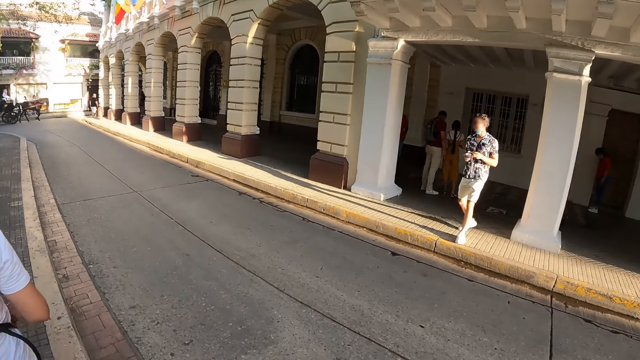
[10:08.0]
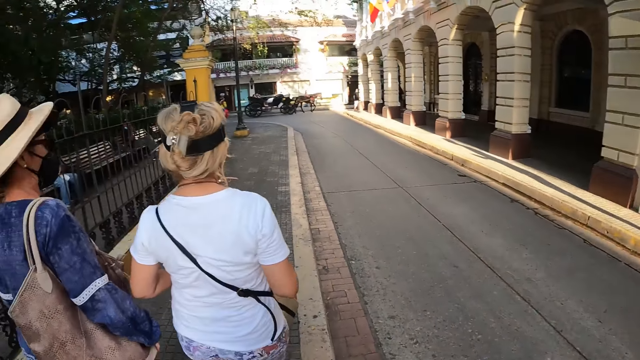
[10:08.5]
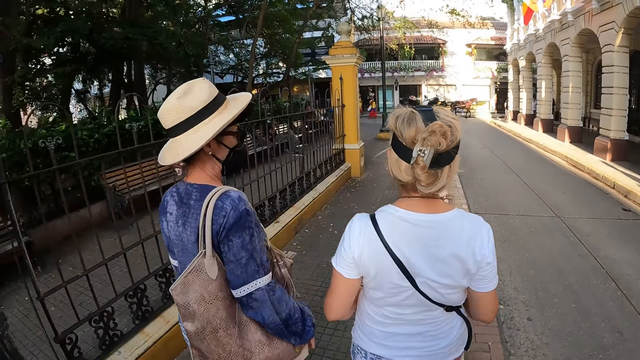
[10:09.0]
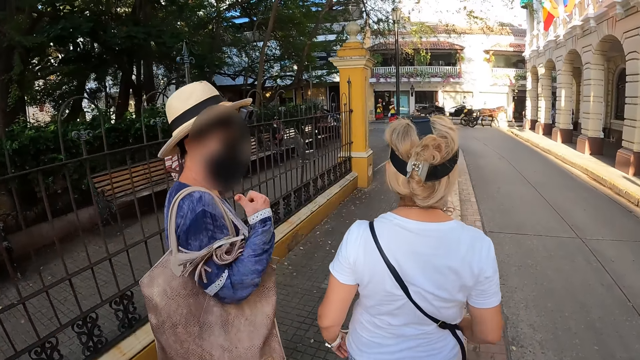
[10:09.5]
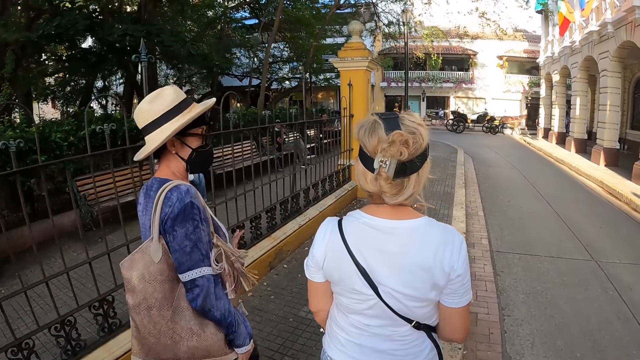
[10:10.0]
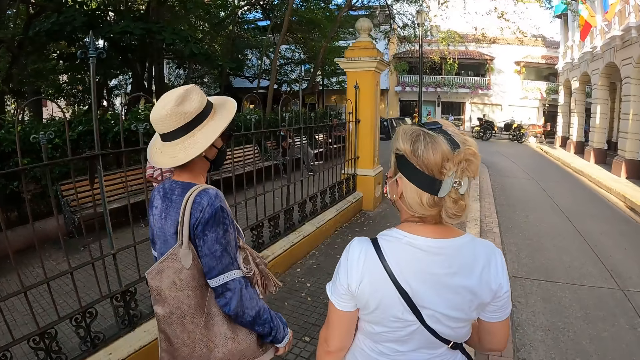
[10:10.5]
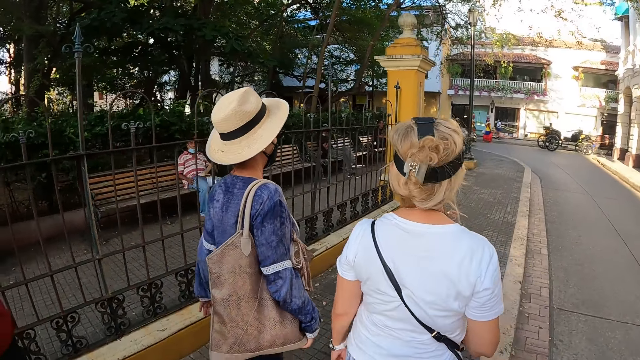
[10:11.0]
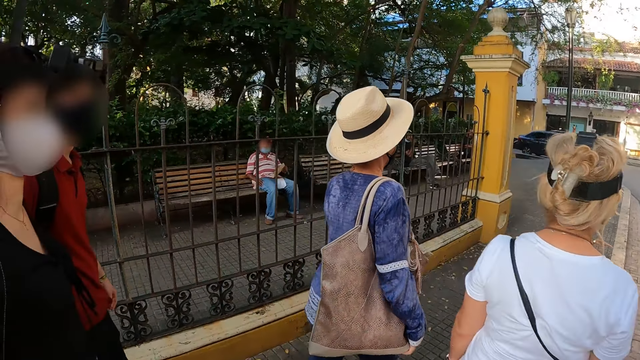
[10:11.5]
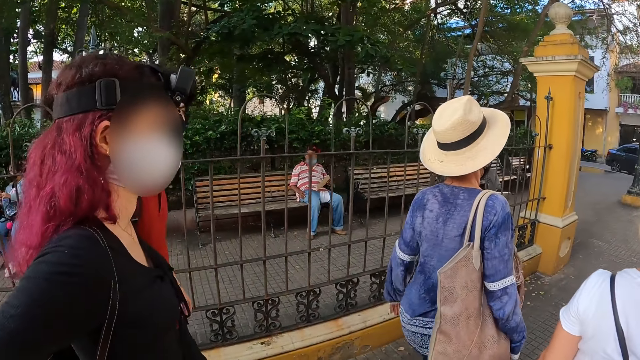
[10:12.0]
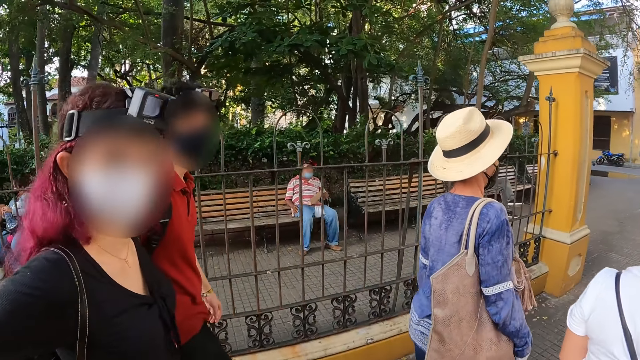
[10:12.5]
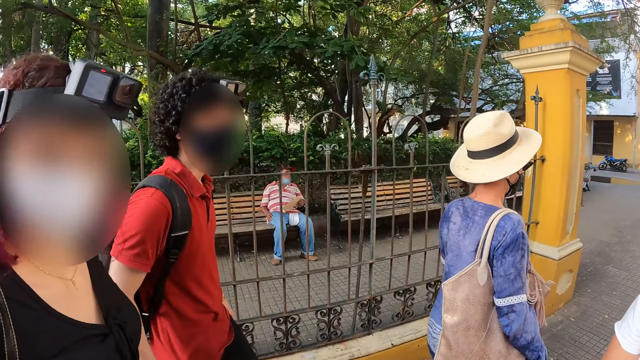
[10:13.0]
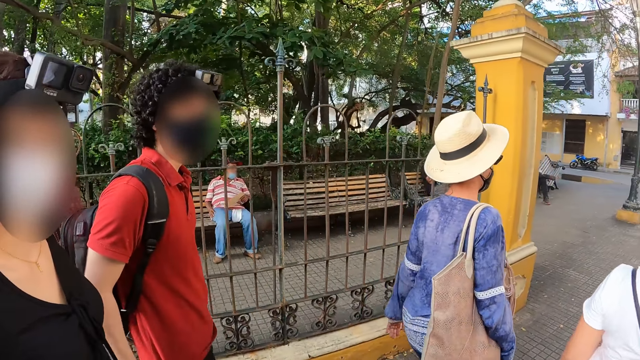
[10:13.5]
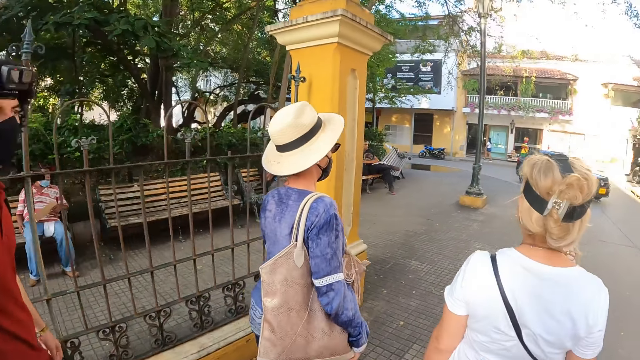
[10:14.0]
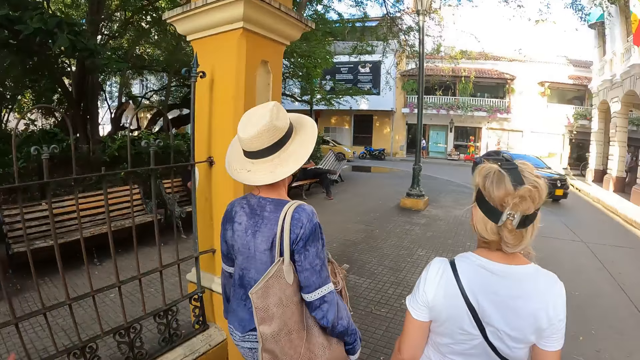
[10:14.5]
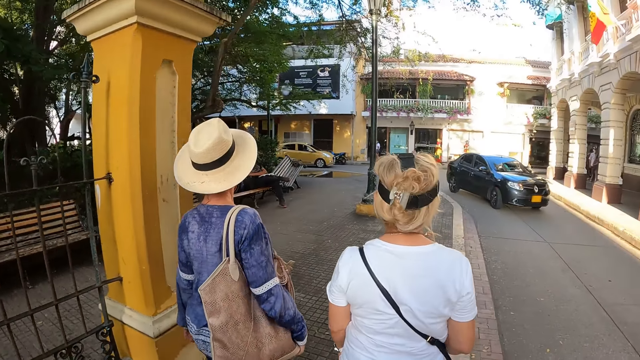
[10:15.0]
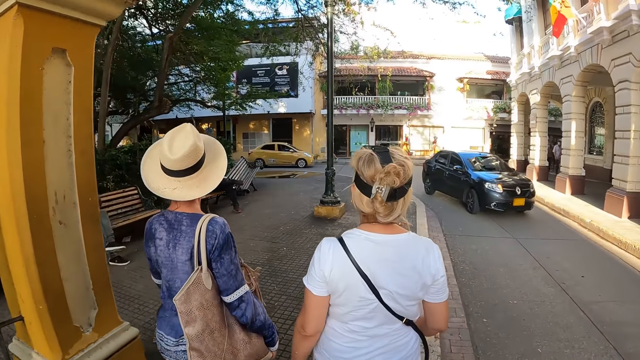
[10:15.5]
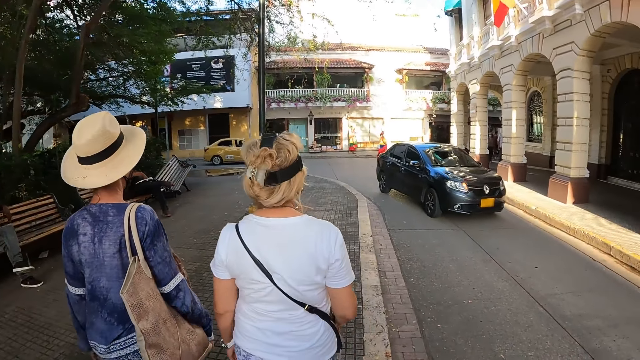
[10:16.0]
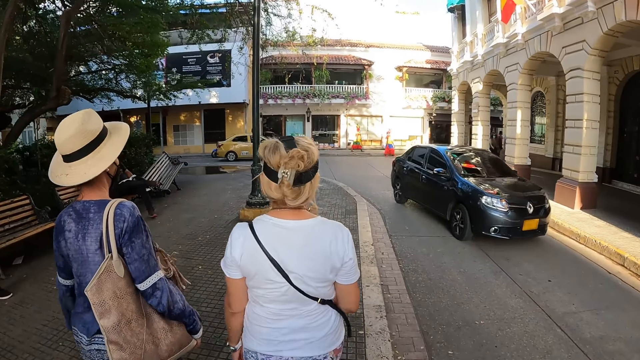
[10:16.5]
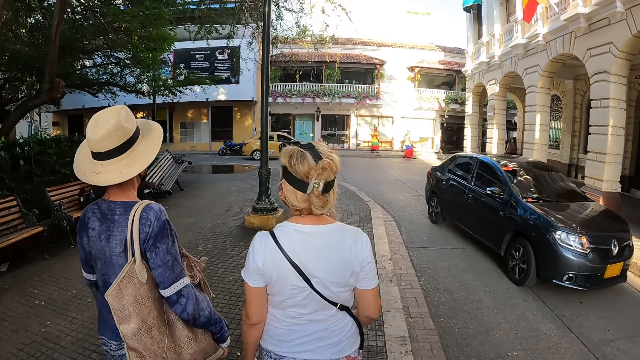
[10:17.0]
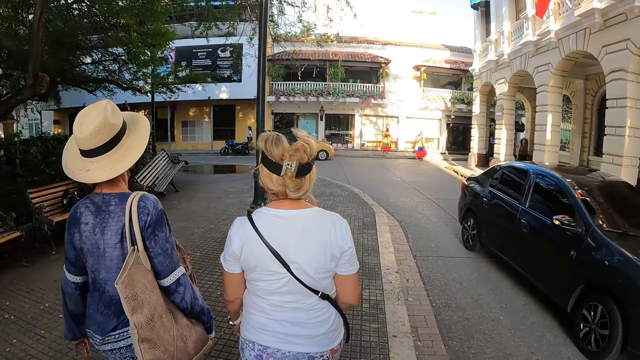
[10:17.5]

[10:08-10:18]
The camera wearer interacts with the woman.

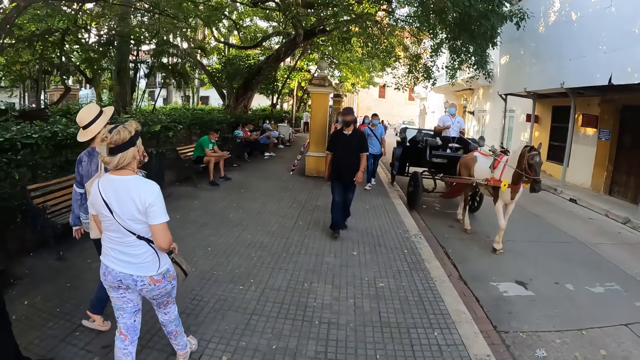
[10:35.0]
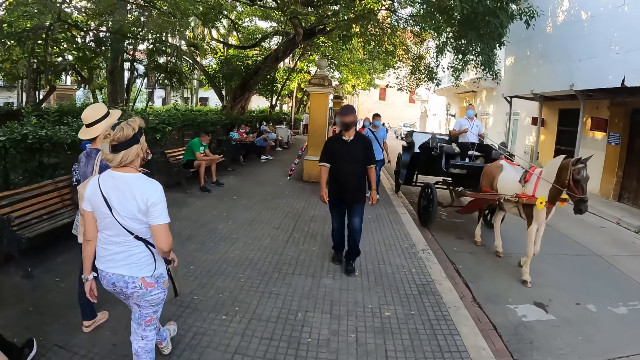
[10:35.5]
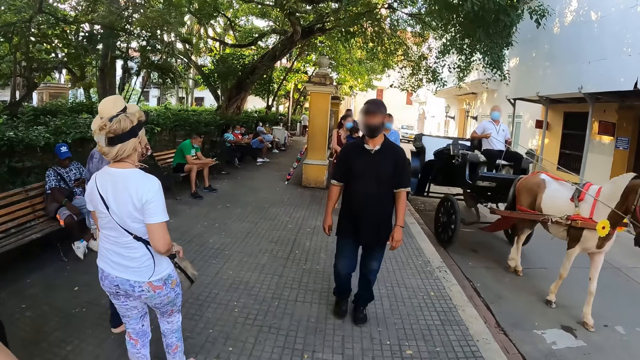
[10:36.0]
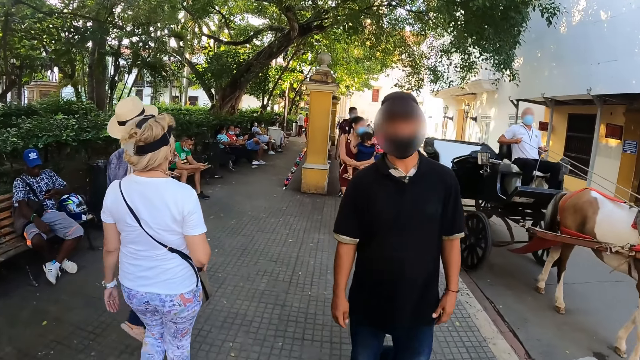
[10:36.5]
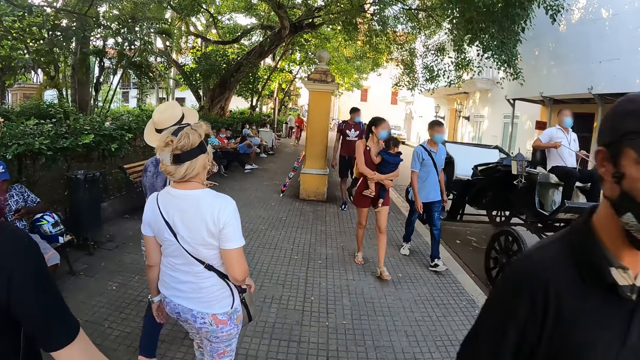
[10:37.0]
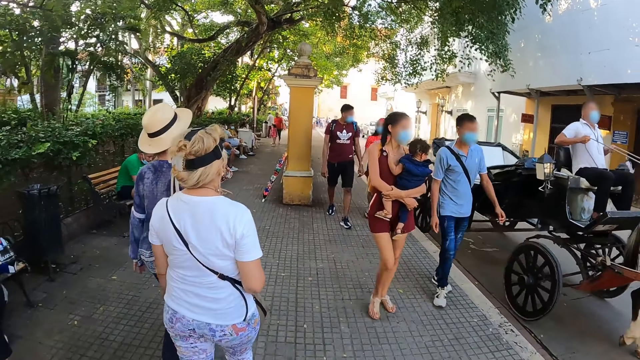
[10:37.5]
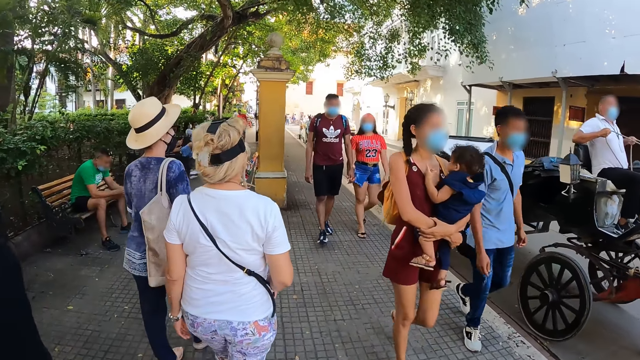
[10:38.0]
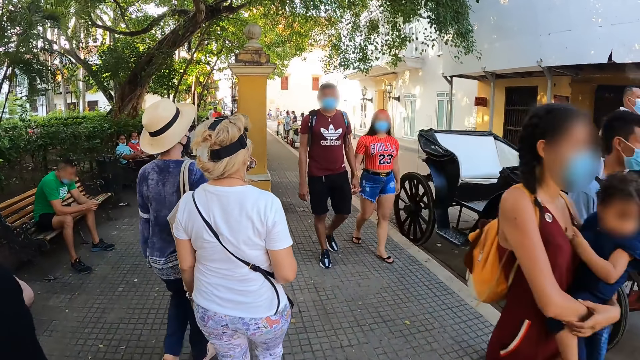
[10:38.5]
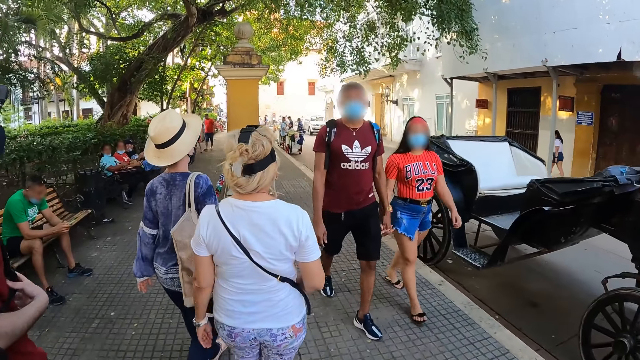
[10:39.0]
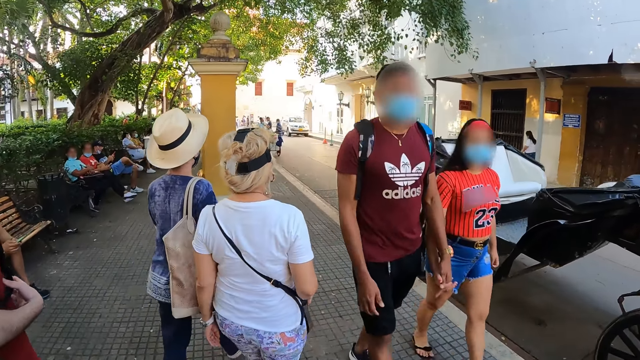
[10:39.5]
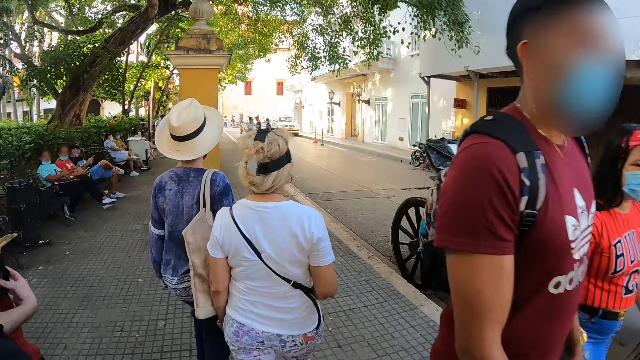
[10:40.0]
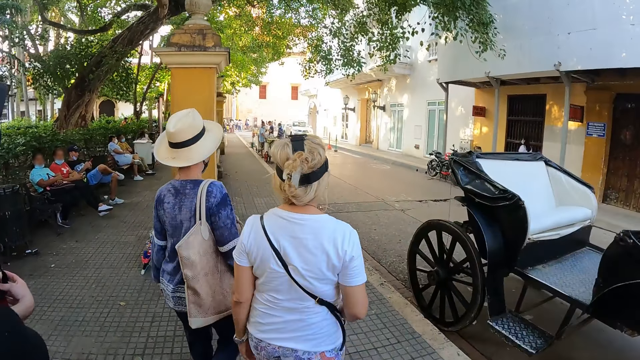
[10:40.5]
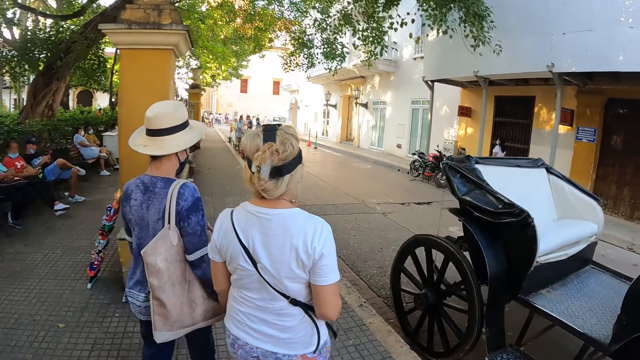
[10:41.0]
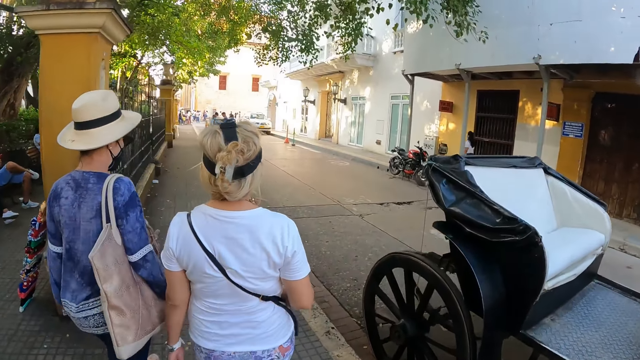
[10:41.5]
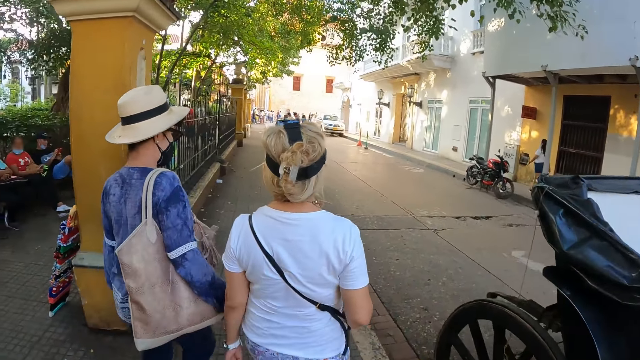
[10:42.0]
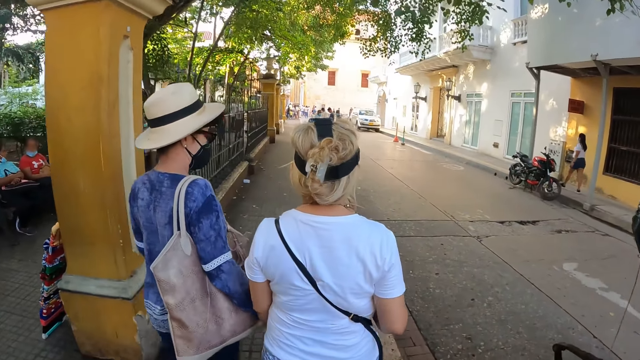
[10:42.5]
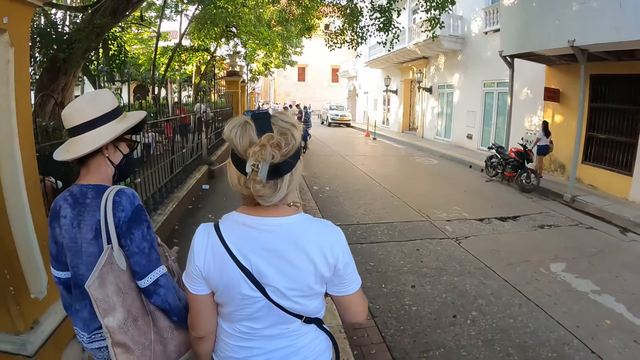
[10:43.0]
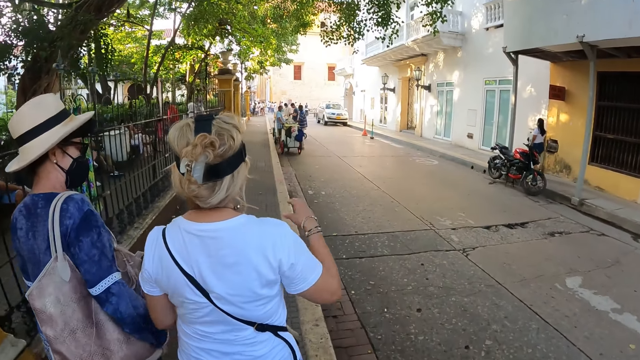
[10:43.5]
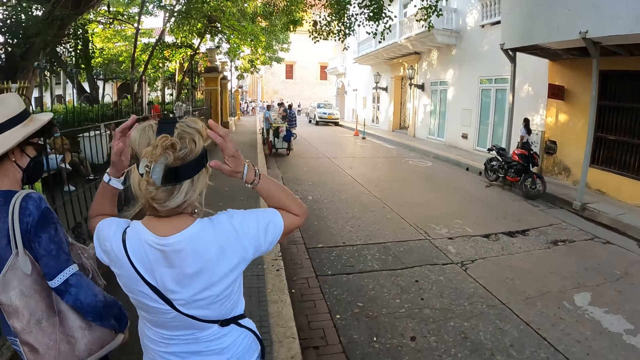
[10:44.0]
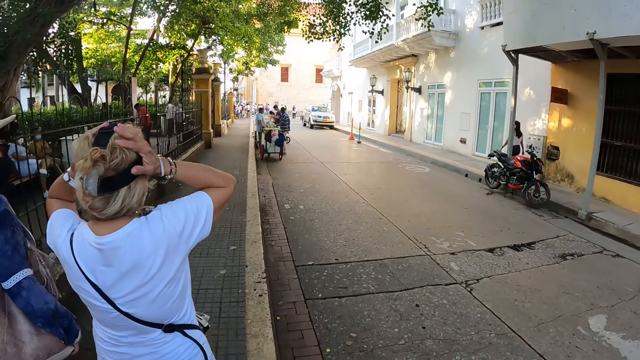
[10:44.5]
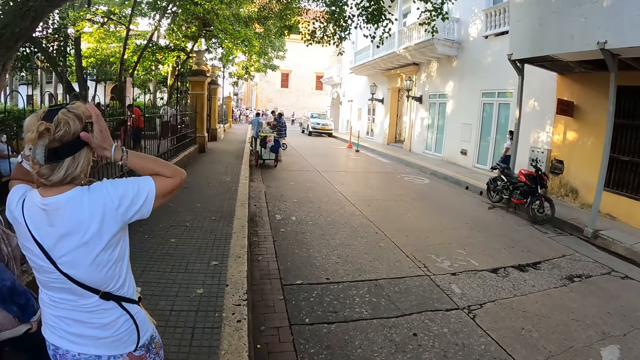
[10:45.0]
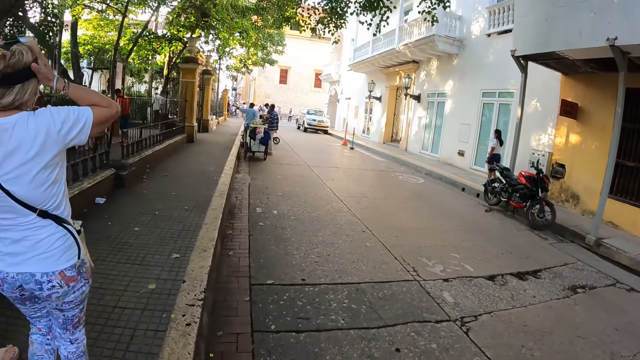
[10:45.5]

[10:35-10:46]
The camera wearer walks past a group of people. The woman adjusts a camera on her head with both hands. The camera wearer moves from a walkway to a road.
